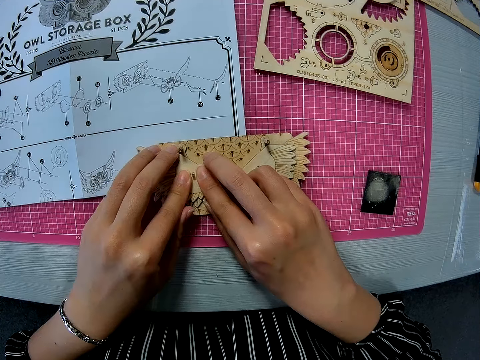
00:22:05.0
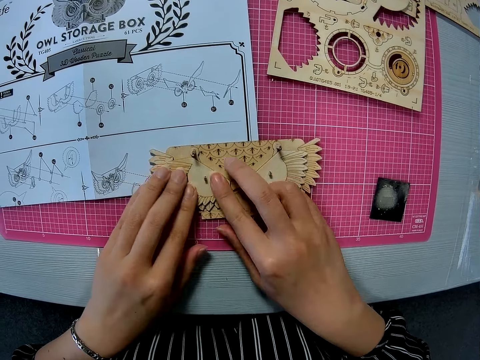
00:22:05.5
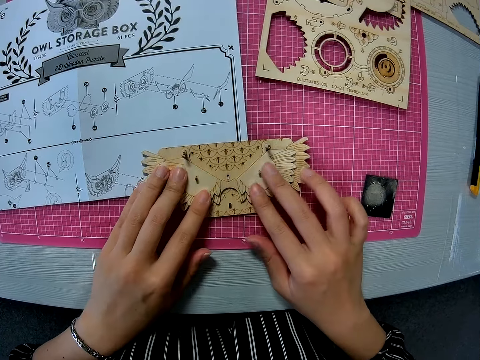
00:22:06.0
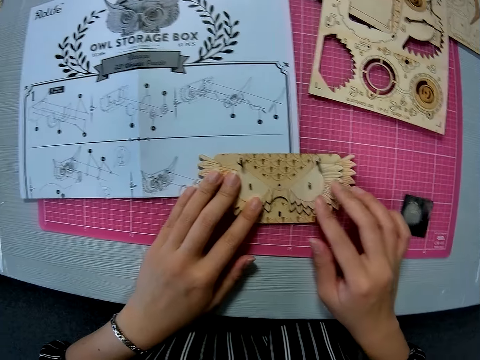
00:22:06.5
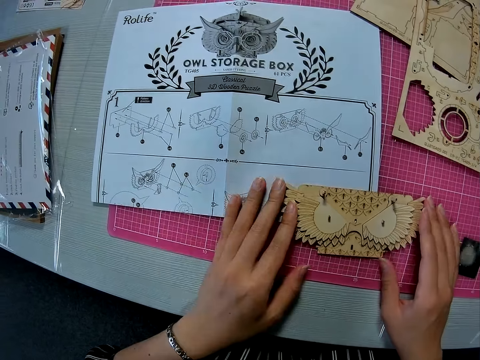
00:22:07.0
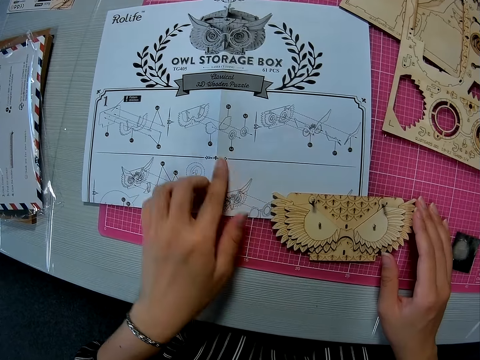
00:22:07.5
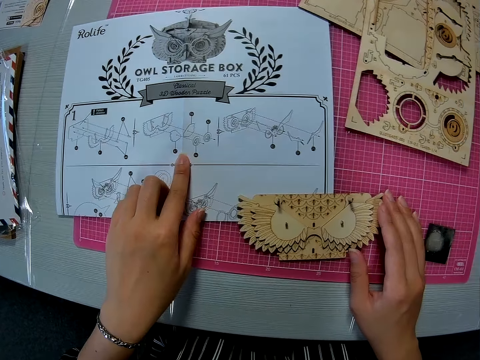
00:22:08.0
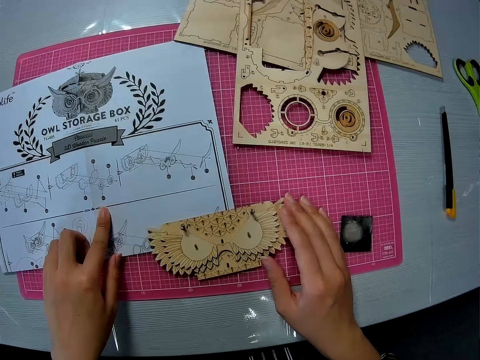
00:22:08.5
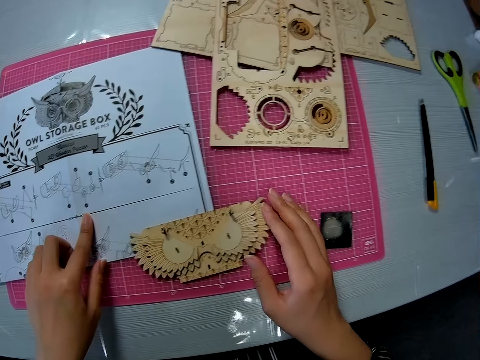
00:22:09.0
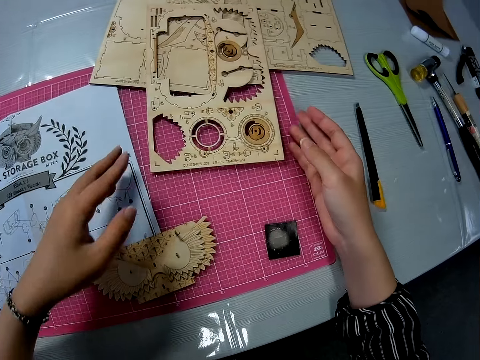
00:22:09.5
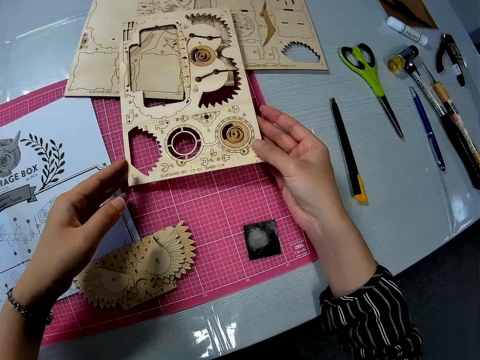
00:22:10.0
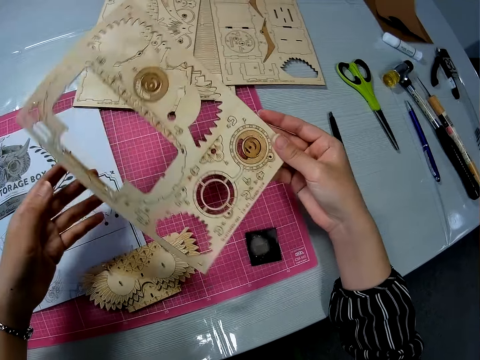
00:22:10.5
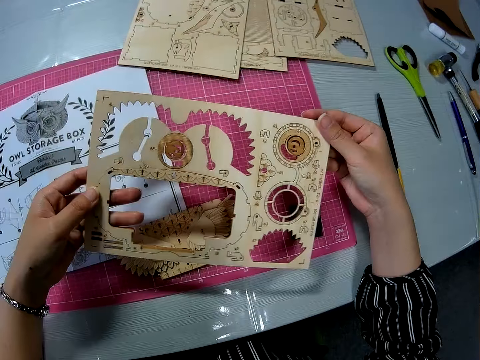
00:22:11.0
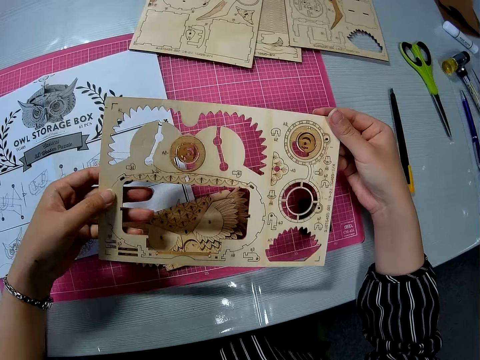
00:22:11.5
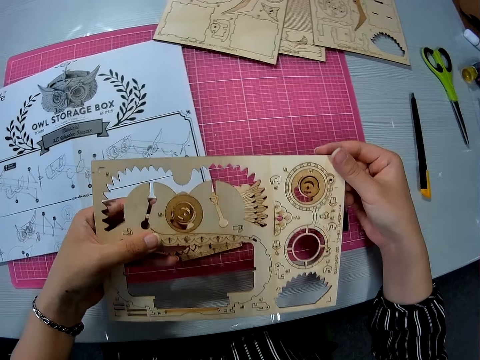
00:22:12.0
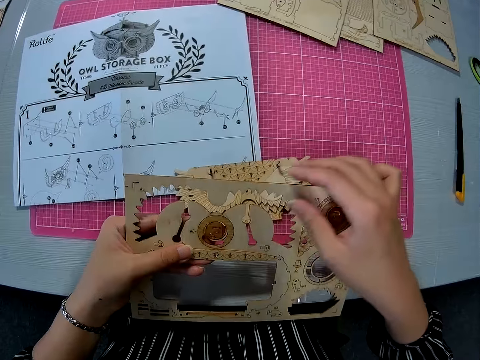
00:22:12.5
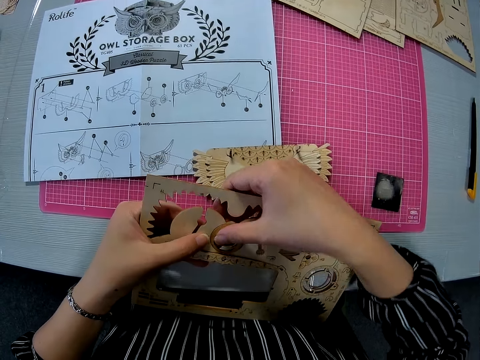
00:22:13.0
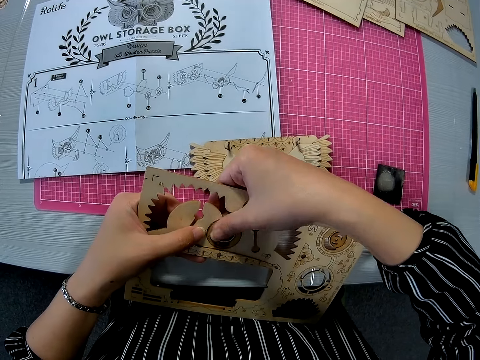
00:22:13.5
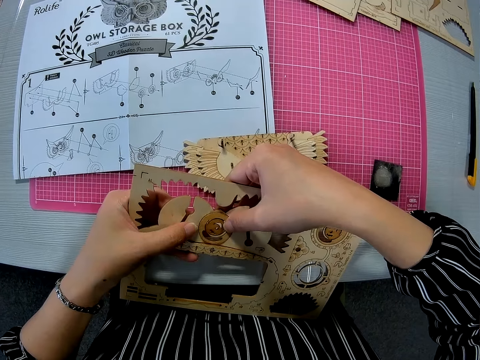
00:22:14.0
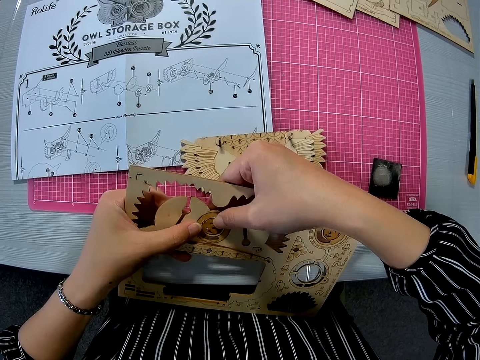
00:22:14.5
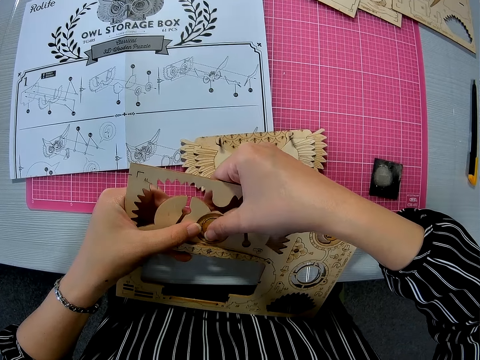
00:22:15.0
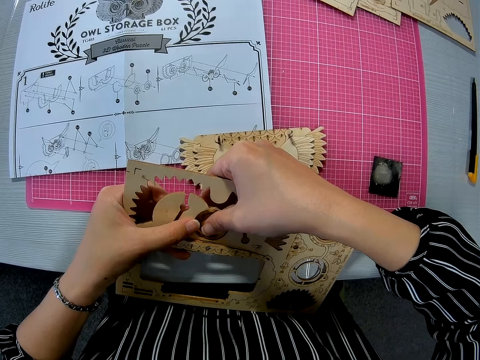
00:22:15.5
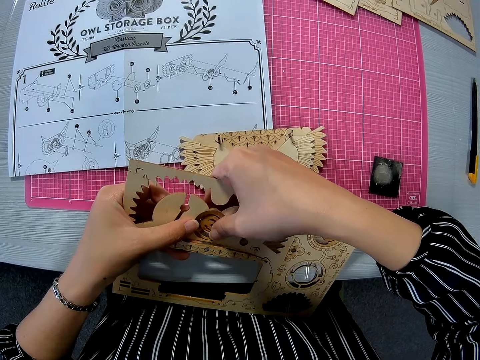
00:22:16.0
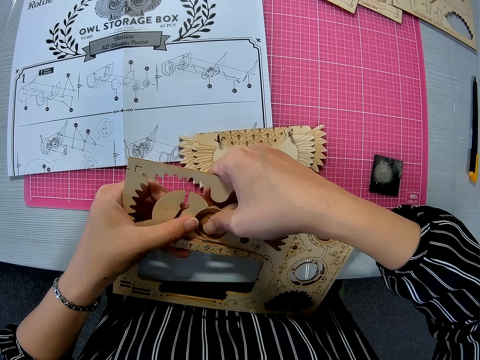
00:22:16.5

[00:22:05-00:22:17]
The camera wearer moves the pegged piece downward with both hands. She places her left index finger on the paper instruction sheet. She points at a piece of paper. She picks up the wooden puzzle sheet or crafting material on the other sheets with both hands. She pushes out a round wooden piece from the wooden sheet.

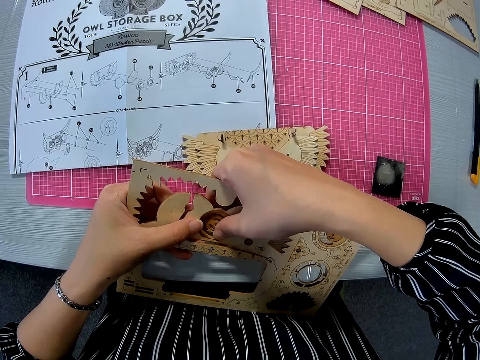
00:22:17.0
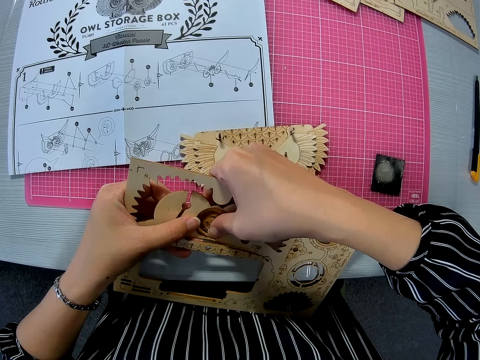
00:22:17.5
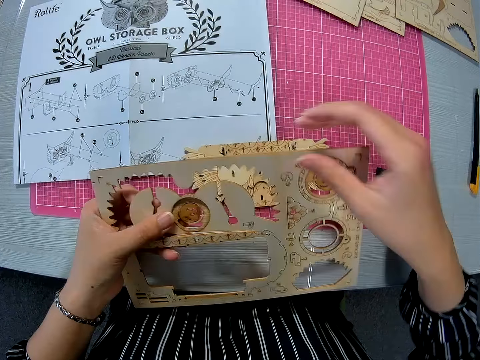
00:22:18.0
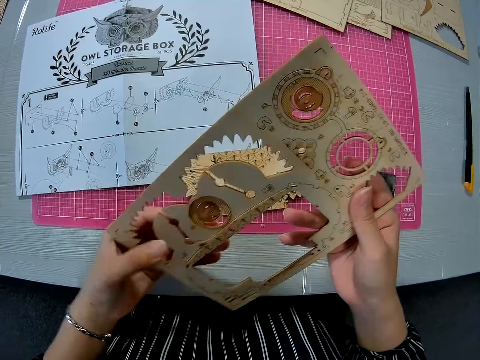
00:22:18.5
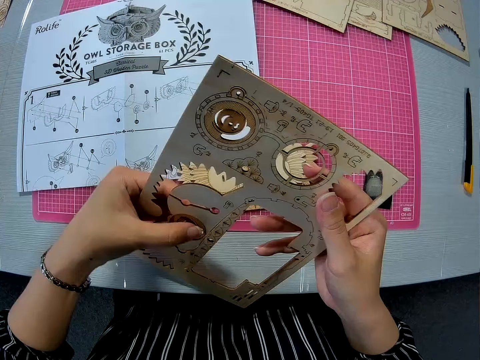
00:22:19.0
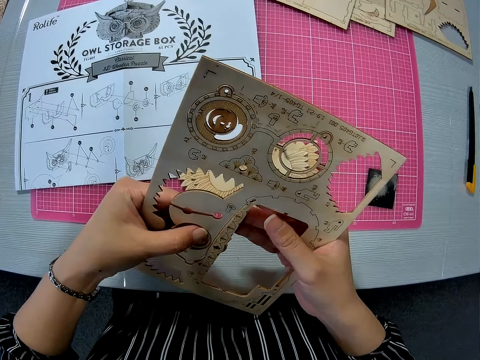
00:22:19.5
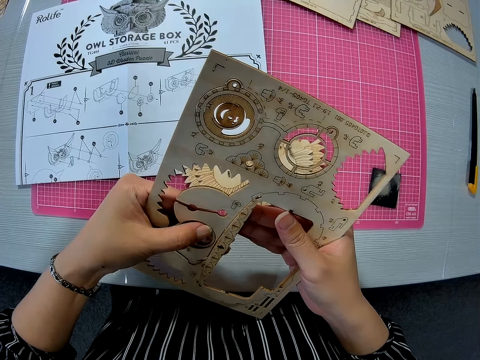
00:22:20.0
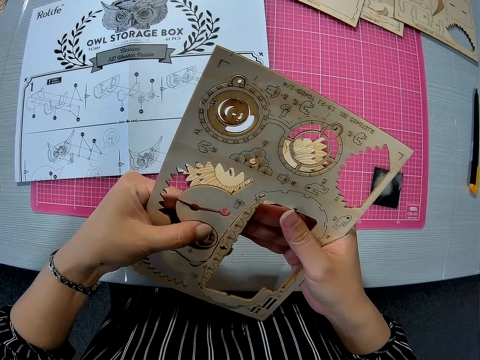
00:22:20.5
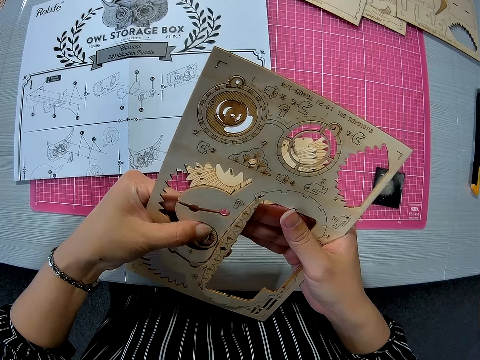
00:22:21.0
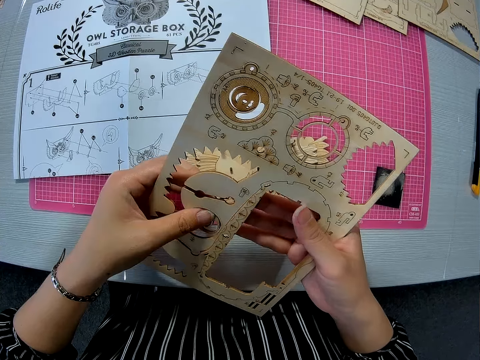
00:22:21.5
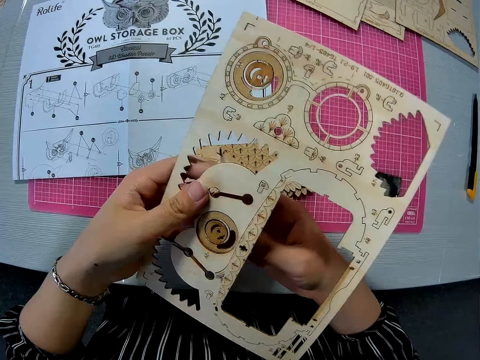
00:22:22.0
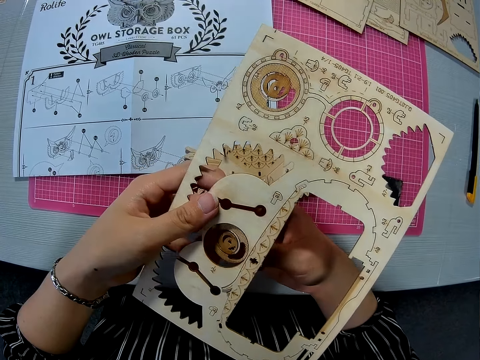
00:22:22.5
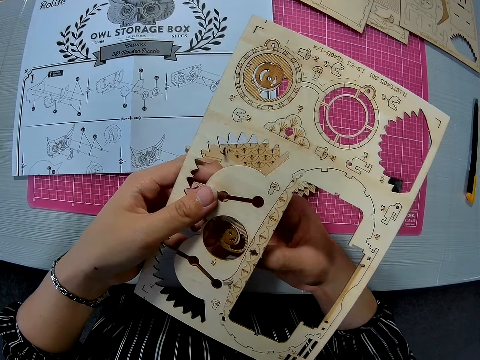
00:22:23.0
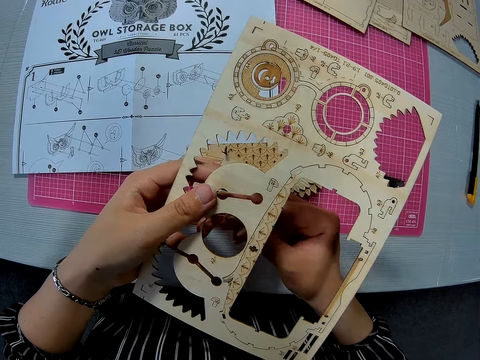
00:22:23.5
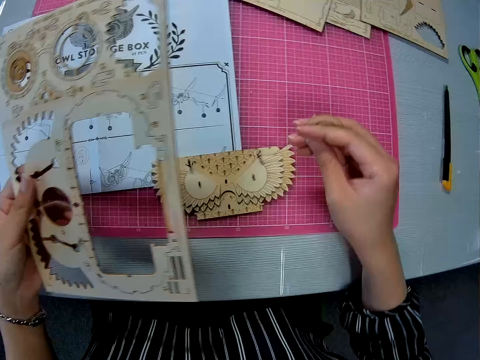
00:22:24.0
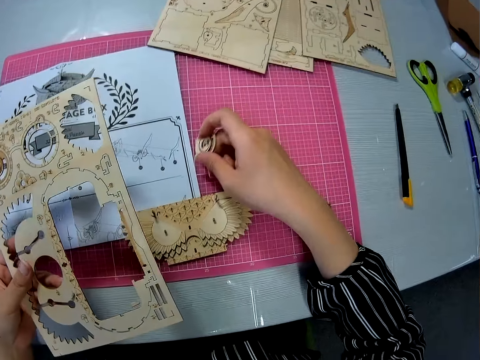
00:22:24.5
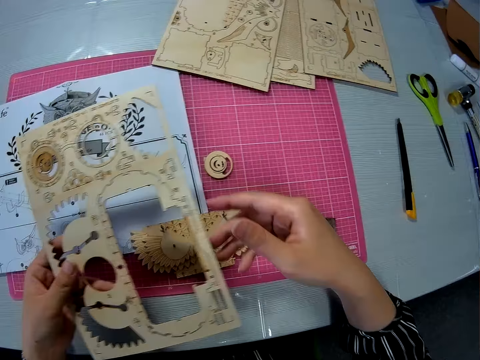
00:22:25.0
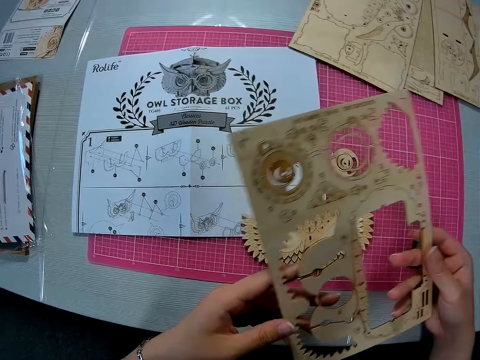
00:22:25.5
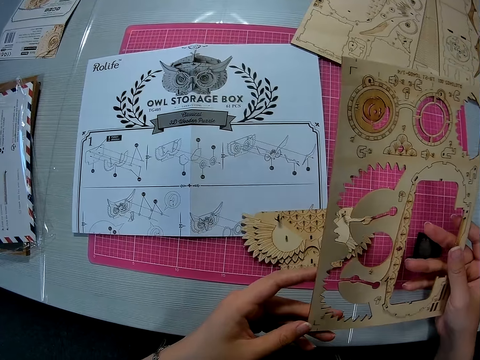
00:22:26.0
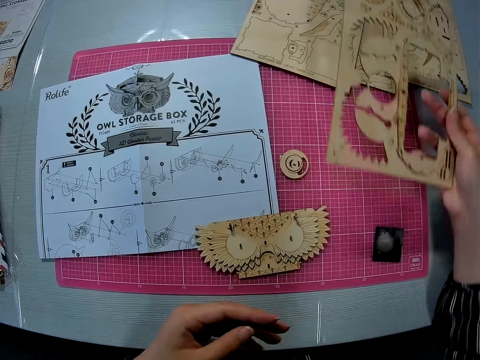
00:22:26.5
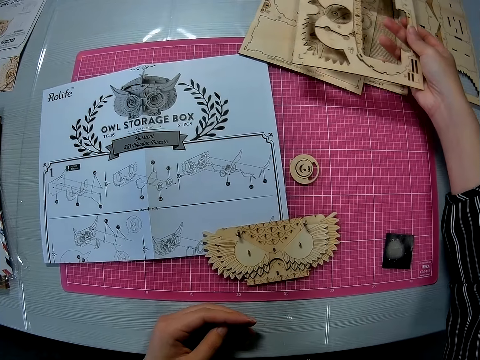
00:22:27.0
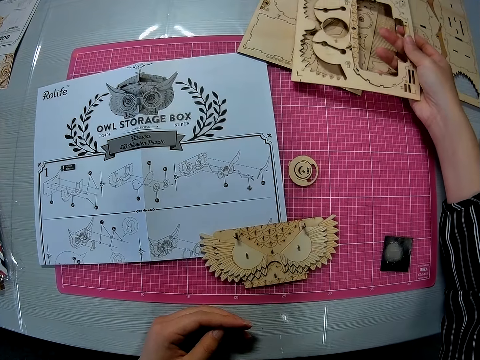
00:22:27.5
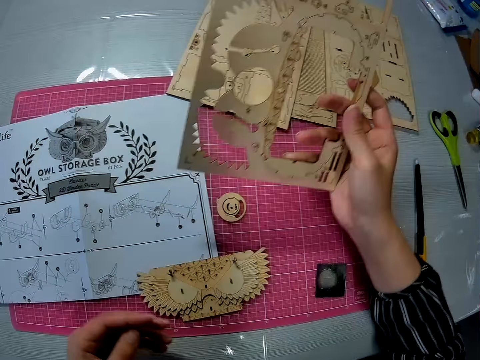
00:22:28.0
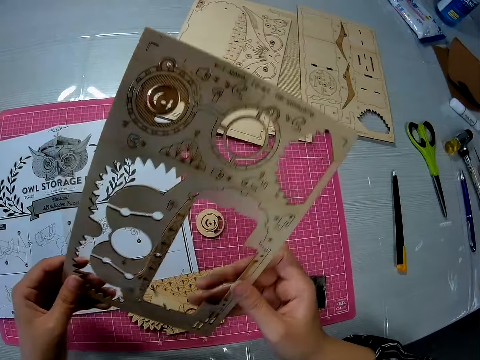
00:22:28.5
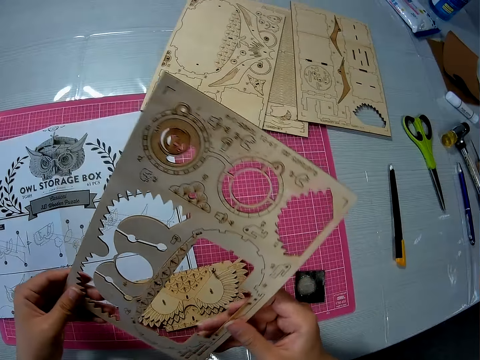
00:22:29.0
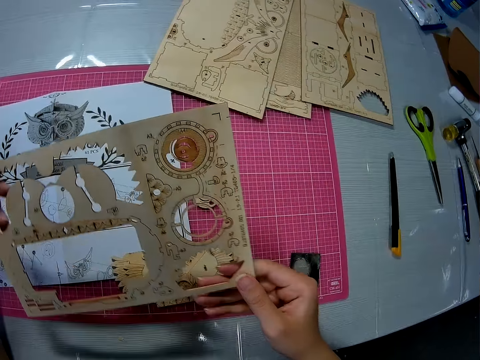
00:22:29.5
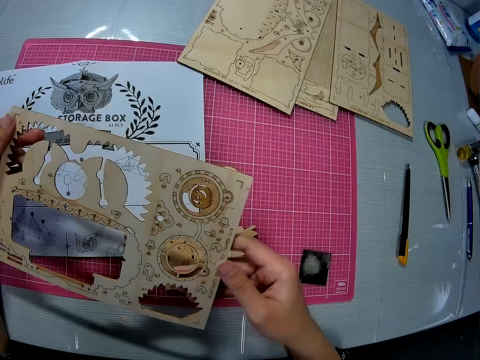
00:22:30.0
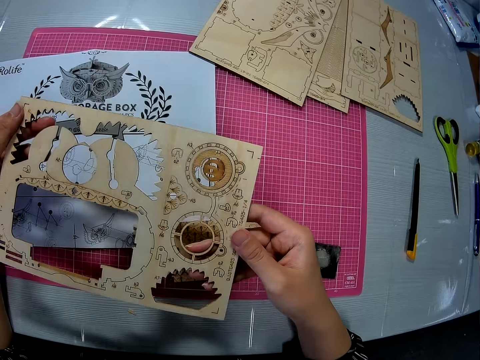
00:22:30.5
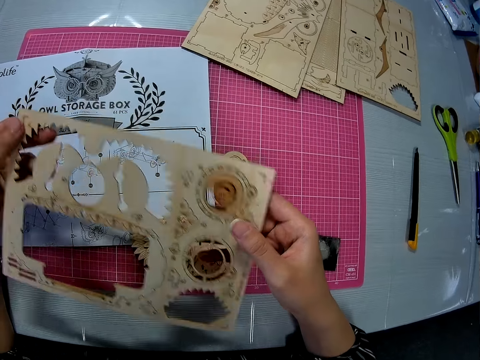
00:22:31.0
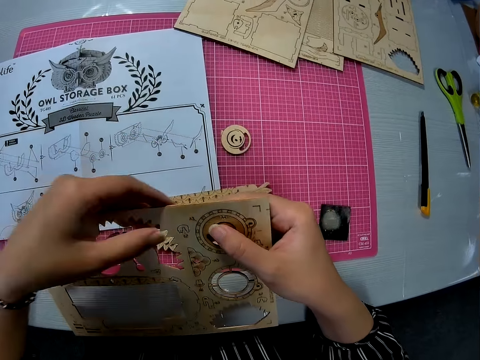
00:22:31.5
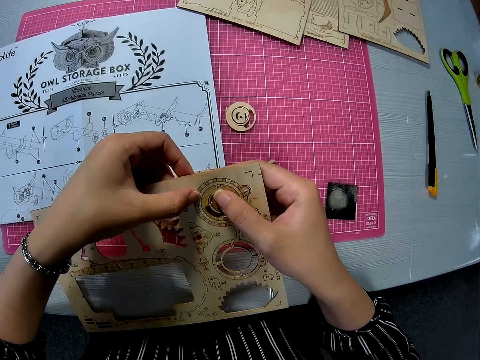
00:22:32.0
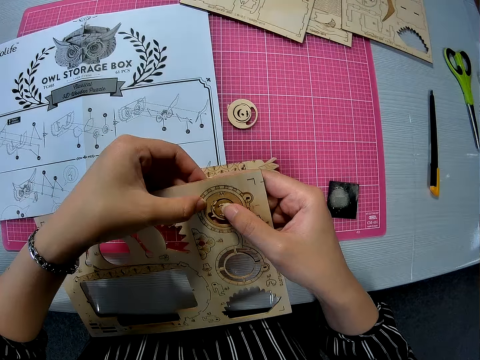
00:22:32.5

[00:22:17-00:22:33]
The camera wearer turns the crafting material. She dismantles a piece of the crafting material. She holds the round piece with her right hand and drops the round piece on the pink sheet. She holds the wooden puzzle sheet with both hands. She puts the crafting material on the cutting mat. She picks up the crafting material. She pushes out a round wooden piece from the wooden sheet.
